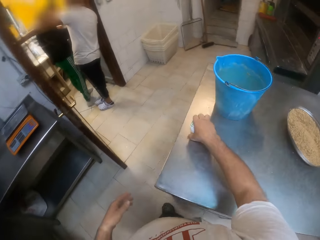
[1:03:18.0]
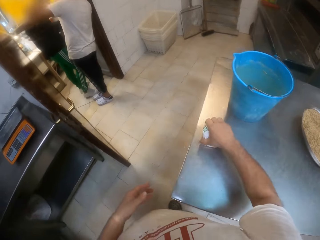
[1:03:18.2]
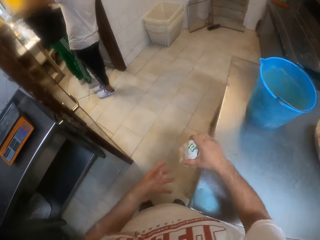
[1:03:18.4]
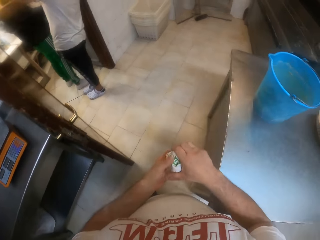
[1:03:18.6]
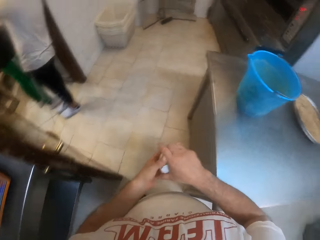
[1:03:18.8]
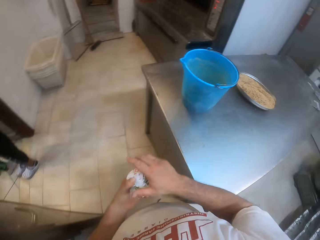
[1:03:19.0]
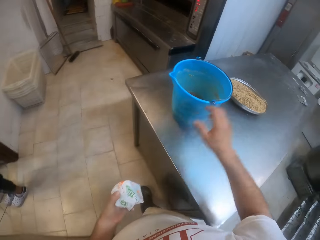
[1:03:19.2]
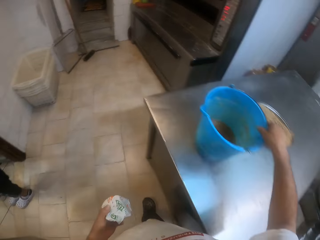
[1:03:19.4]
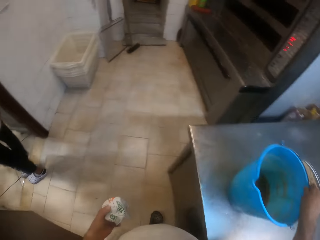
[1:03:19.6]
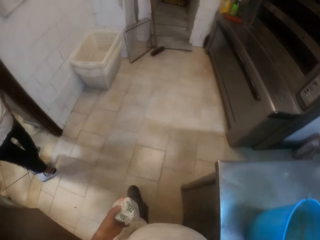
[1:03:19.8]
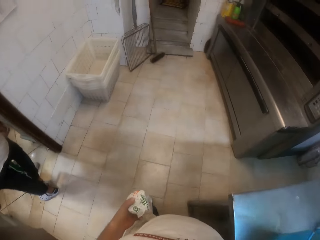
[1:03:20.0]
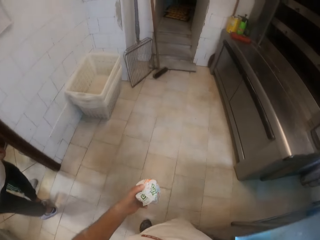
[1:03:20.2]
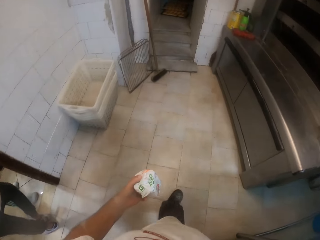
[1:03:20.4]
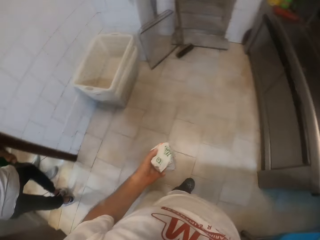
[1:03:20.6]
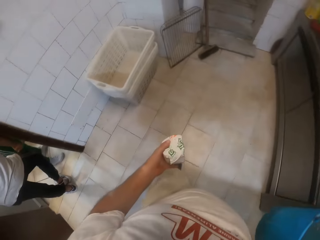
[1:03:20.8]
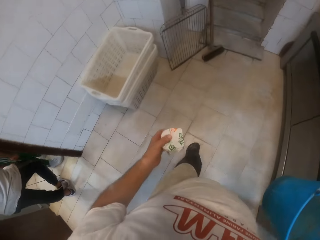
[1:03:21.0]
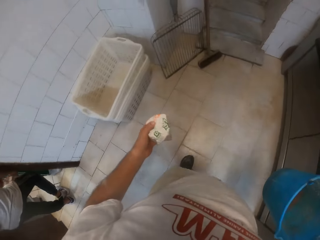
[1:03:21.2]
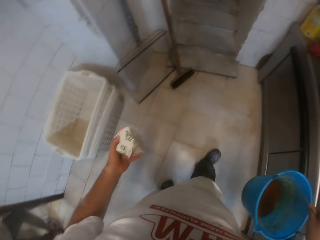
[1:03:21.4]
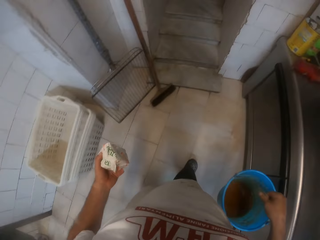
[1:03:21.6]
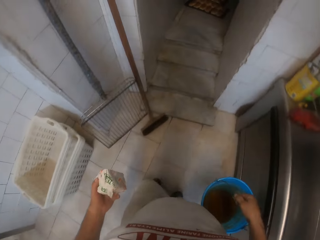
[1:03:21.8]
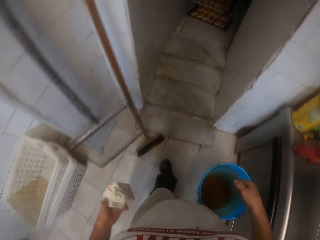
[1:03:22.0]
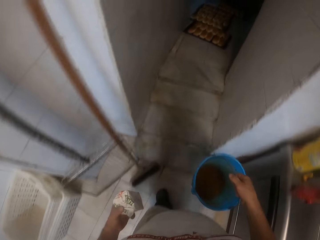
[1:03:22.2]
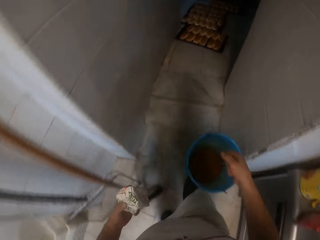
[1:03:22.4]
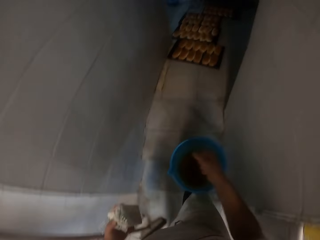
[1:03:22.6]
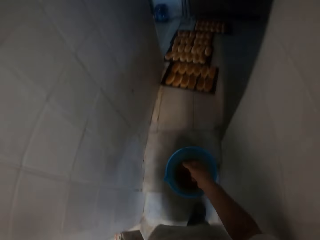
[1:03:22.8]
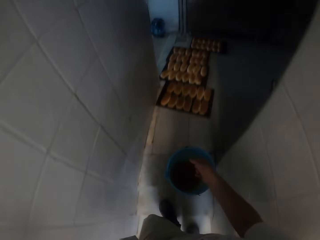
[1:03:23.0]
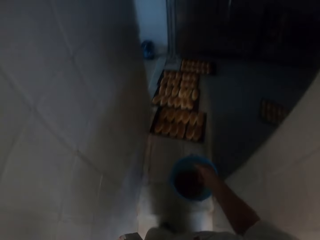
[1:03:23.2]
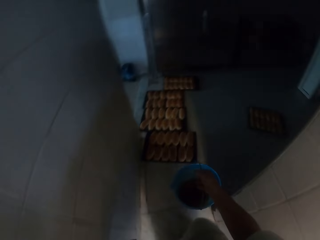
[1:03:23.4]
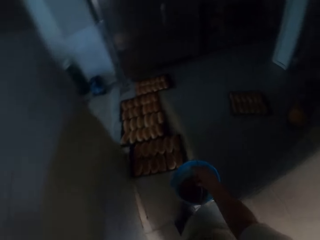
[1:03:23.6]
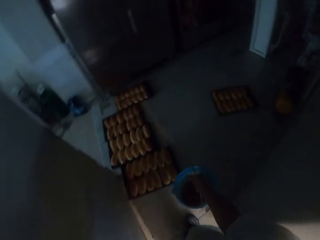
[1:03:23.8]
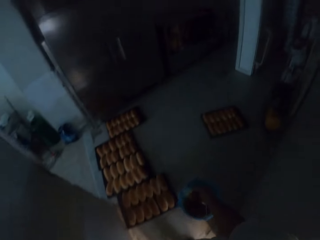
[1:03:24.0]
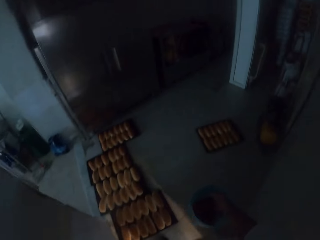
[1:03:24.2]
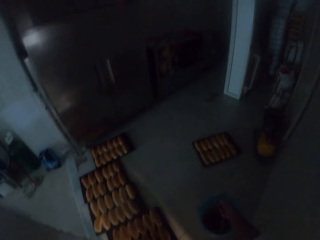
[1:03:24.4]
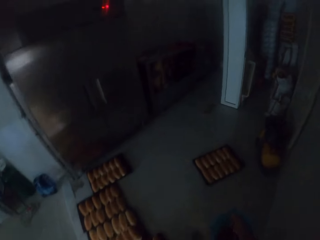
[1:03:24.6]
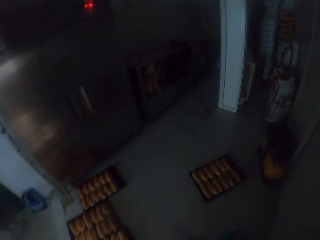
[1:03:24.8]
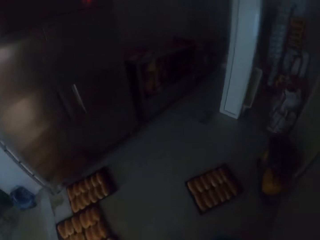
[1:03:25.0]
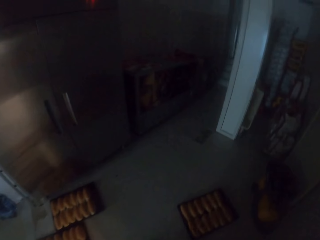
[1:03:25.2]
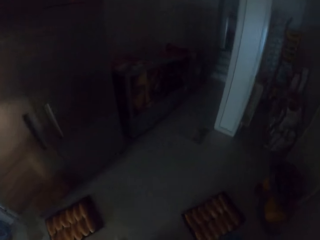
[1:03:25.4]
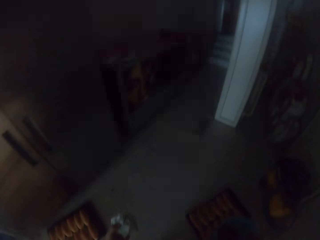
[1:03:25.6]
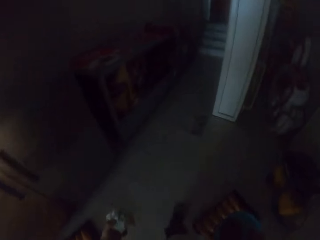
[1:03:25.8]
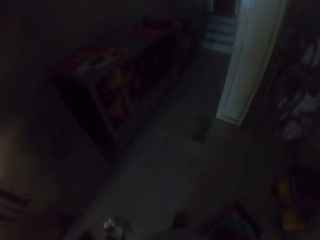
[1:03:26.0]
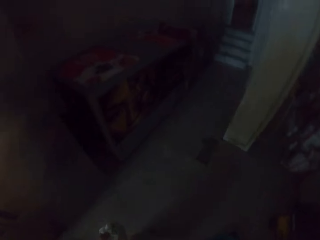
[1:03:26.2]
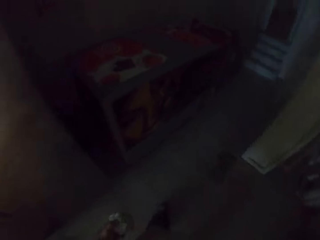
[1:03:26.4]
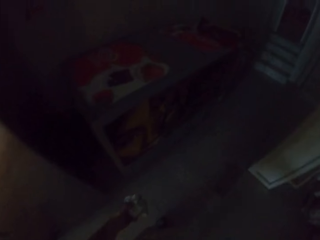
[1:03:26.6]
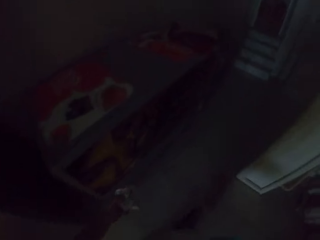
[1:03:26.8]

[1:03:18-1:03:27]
The camera wearer picks a box from a table with his right hand. He passes the box from his right hand to his left hand. He picks a bucket from the table with his right hand. He carries the bucket of something. He walks into a store.

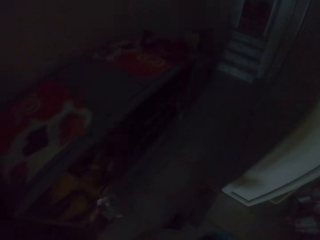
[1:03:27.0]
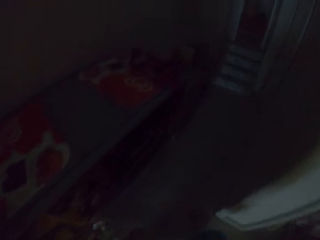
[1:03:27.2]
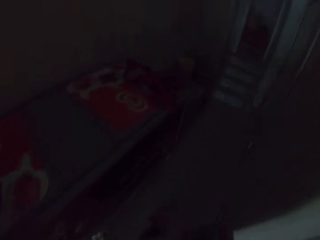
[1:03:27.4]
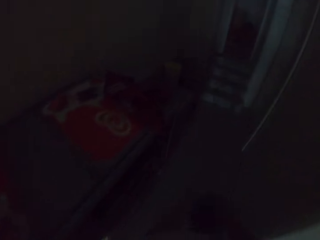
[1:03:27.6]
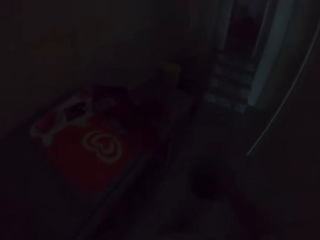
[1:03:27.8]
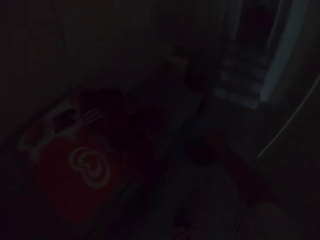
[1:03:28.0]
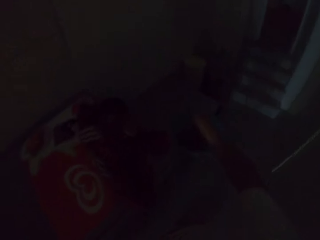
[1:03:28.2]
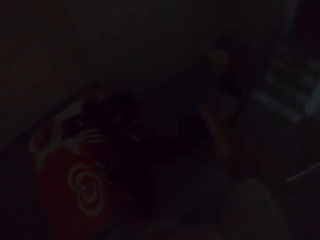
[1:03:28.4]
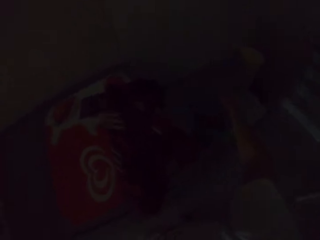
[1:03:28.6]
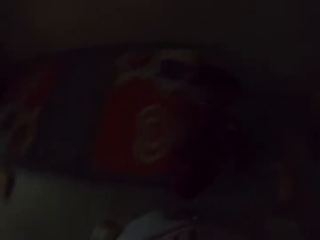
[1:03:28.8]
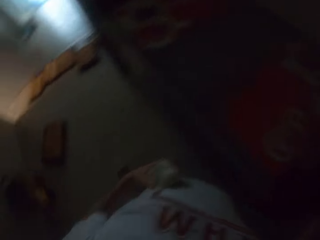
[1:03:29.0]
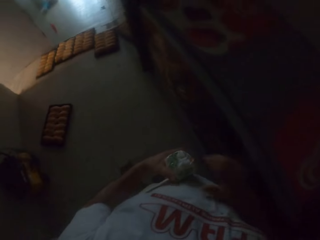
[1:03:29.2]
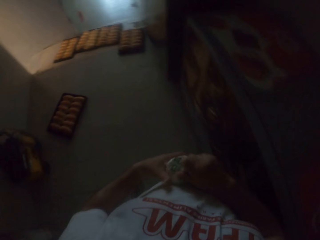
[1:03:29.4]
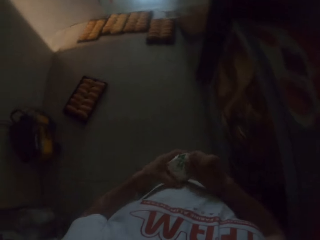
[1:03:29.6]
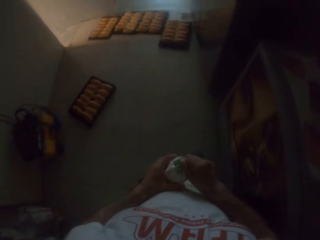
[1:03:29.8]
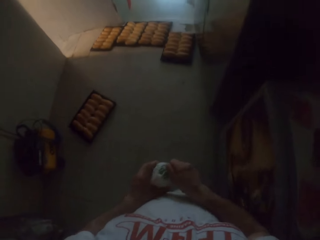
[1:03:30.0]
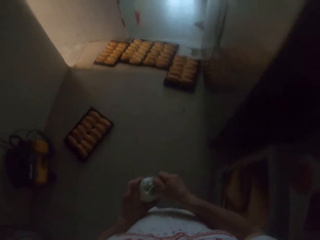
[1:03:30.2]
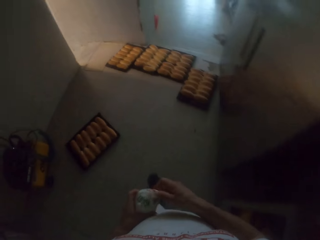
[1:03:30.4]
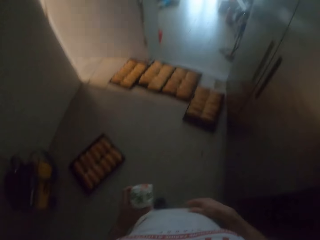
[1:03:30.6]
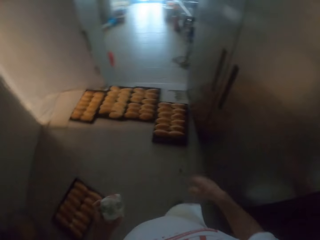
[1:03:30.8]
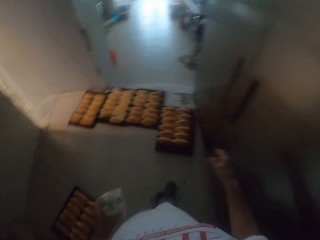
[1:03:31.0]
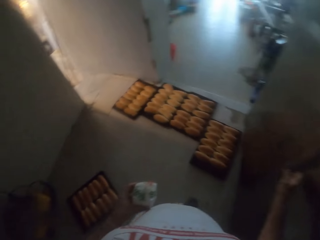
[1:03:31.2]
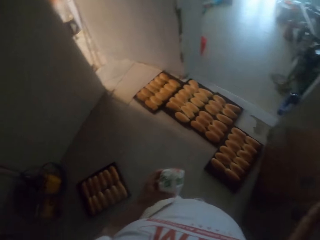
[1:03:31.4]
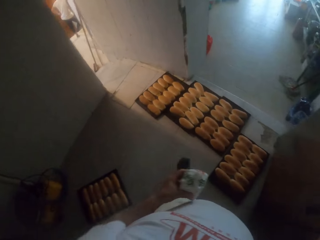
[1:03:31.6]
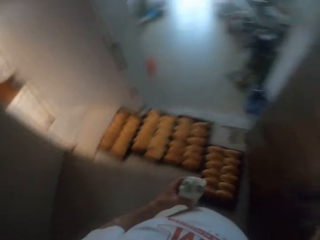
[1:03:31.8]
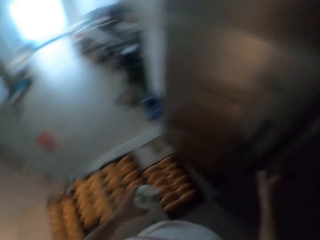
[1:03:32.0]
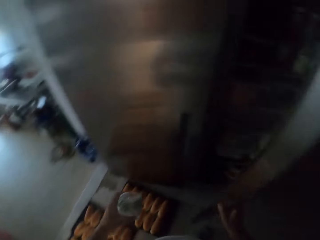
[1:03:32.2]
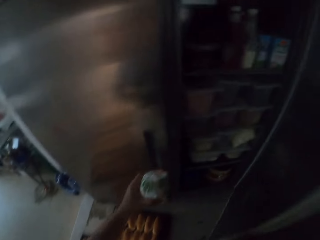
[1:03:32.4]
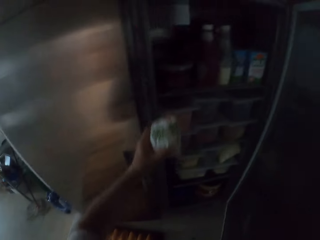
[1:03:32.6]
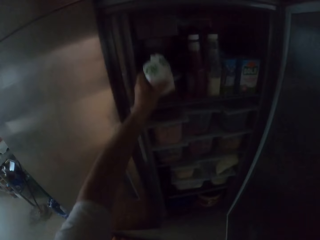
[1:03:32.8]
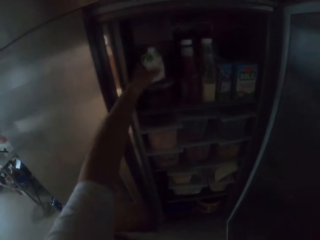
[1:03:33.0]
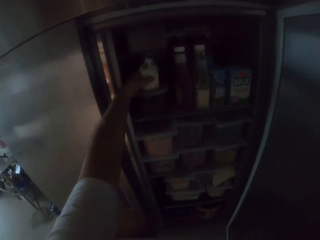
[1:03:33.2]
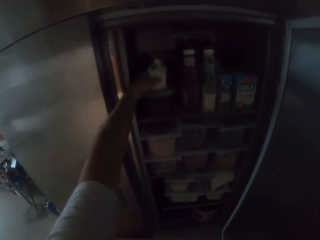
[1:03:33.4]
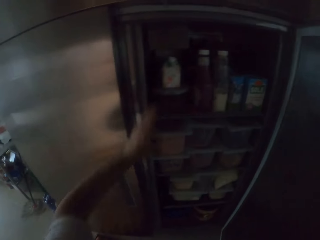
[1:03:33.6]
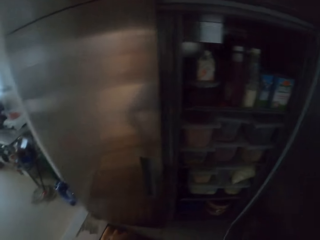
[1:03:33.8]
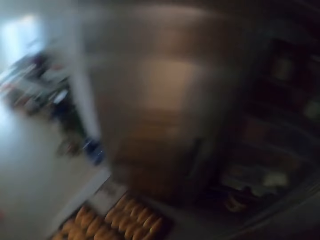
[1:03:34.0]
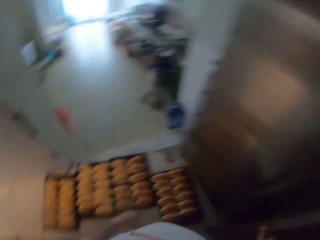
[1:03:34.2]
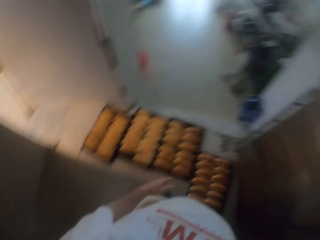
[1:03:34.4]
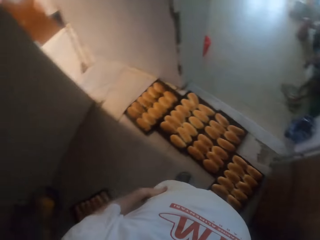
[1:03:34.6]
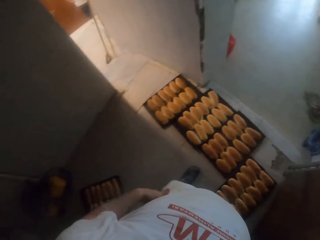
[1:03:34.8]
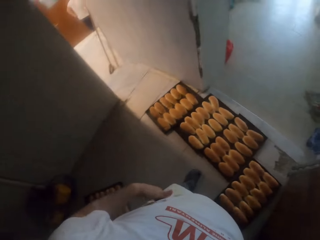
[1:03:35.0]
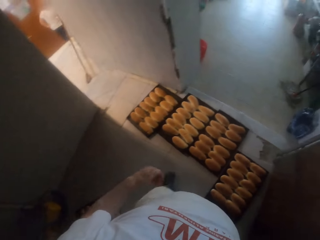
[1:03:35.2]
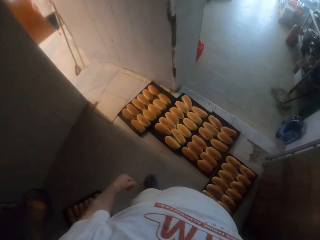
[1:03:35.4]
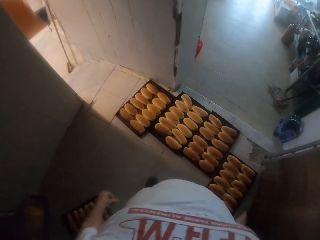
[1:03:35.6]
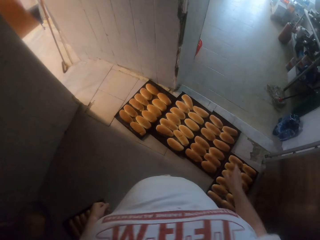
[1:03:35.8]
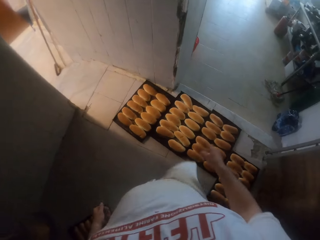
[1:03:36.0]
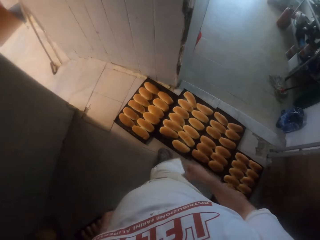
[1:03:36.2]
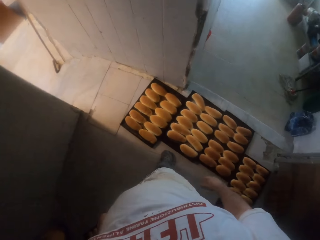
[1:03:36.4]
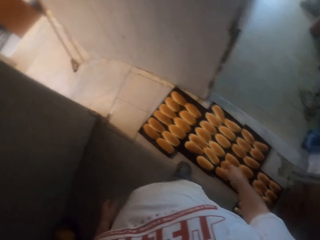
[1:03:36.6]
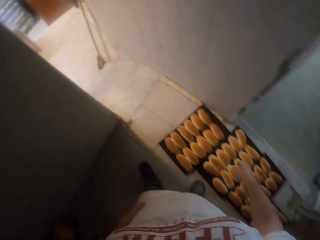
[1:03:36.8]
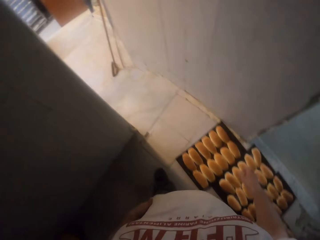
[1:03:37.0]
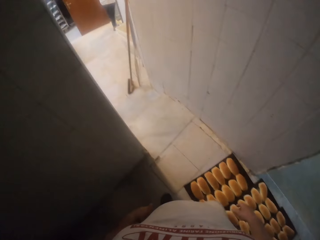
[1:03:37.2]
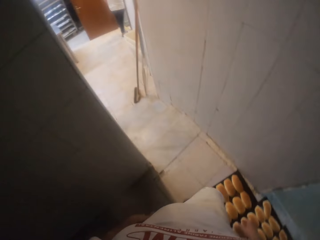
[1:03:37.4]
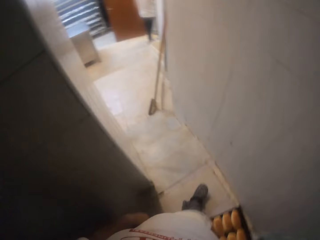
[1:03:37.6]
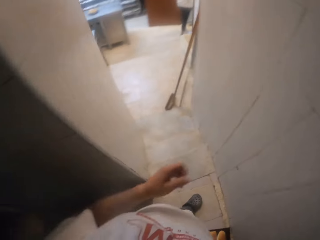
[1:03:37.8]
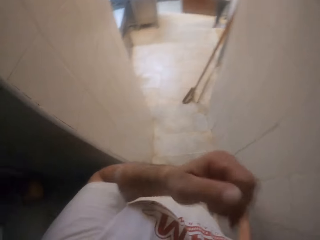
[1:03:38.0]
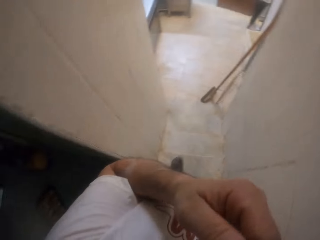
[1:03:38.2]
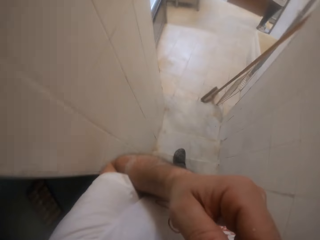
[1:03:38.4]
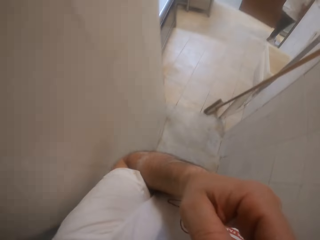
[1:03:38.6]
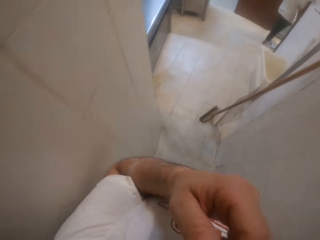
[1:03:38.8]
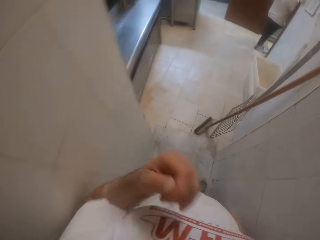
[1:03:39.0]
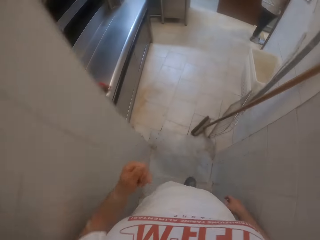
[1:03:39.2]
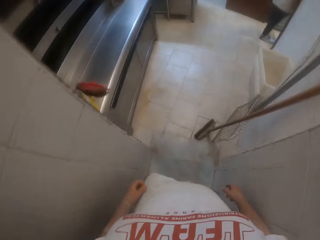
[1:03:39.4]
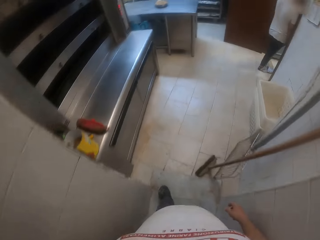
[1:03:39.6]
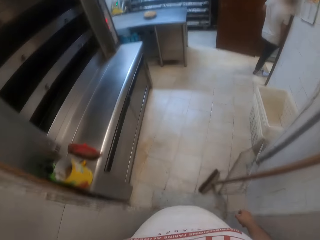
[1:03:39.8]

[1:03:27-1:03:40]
The camera wearer places the bucket on a table with his right hand. He squeezes the tip of the box with his right hand. He walks around the bakery. He opens a refrigerator with his right hand. He puts the box in the refrigerator with his left hand. He closes the refrigerator with his right hand. He walks around the bakery. He touches his face with his left hand. He walks out of the store into the bakery kitchen.
